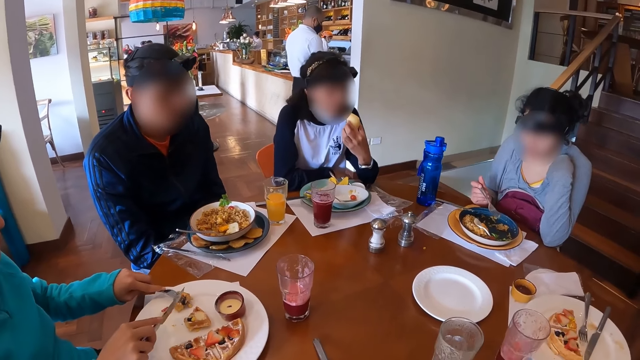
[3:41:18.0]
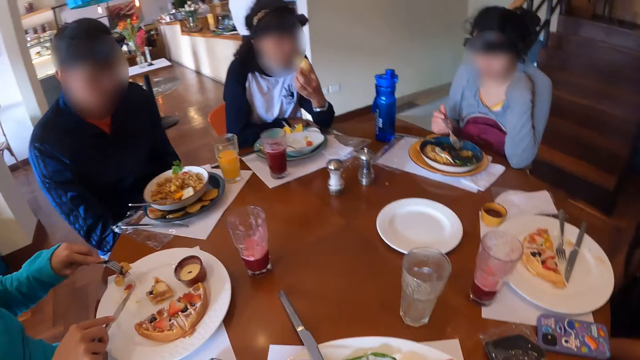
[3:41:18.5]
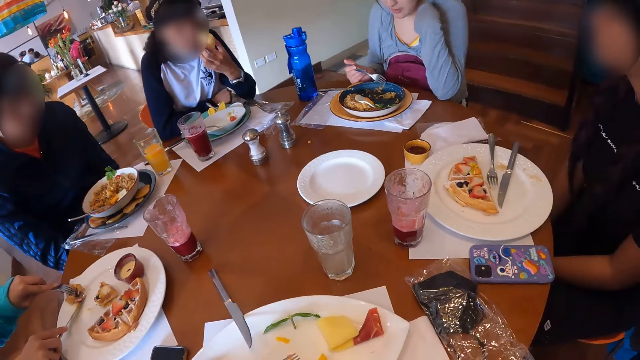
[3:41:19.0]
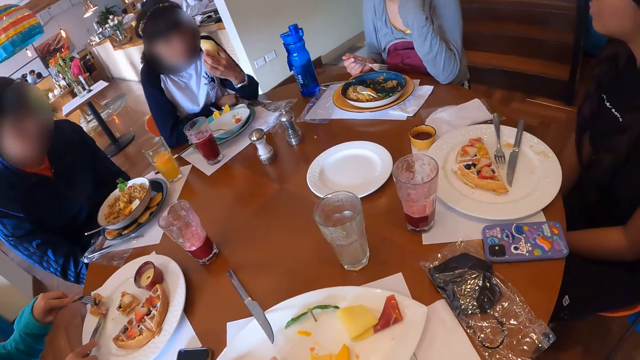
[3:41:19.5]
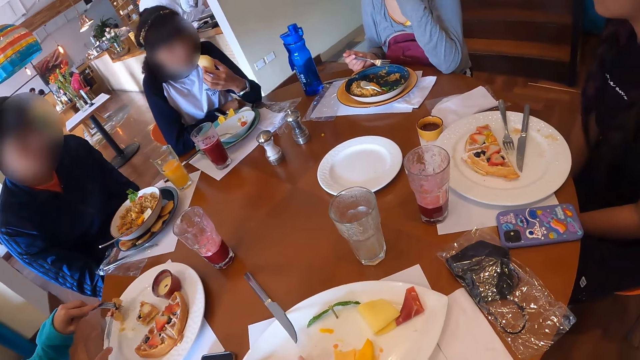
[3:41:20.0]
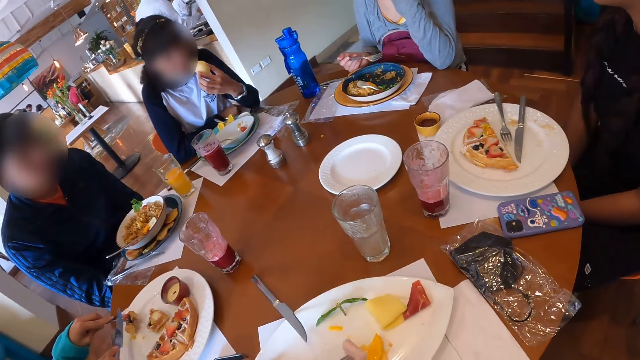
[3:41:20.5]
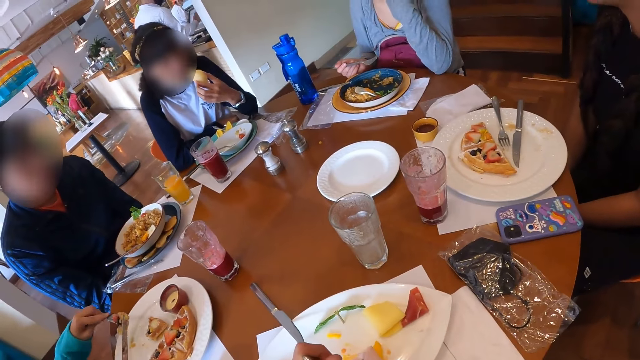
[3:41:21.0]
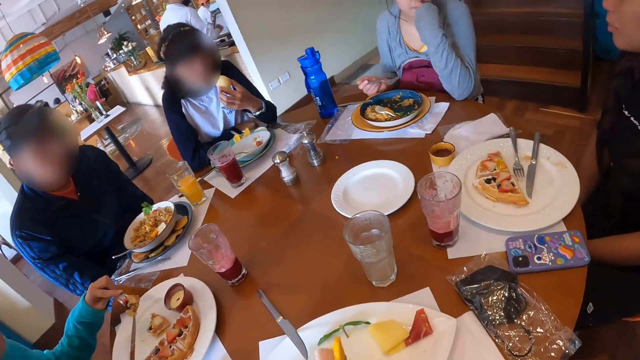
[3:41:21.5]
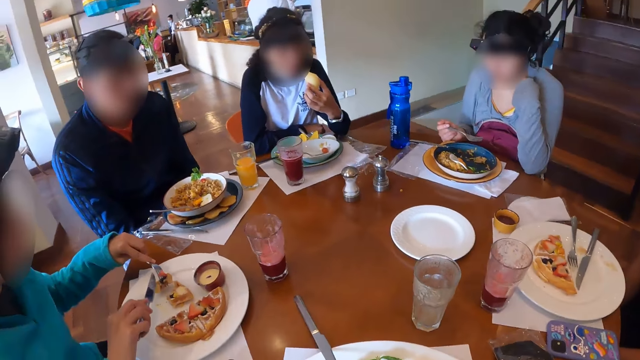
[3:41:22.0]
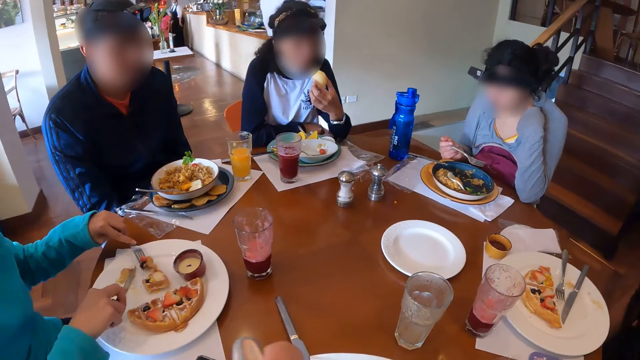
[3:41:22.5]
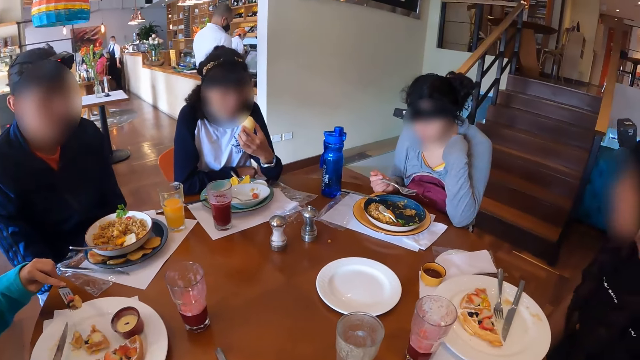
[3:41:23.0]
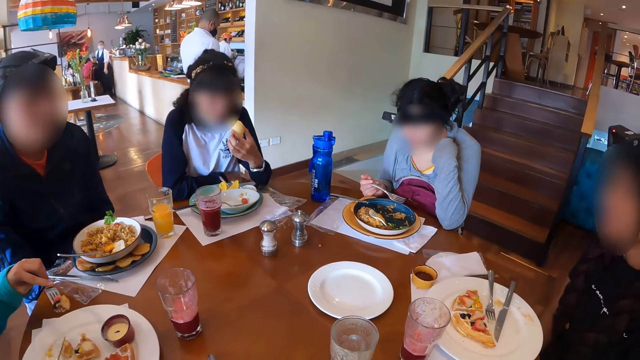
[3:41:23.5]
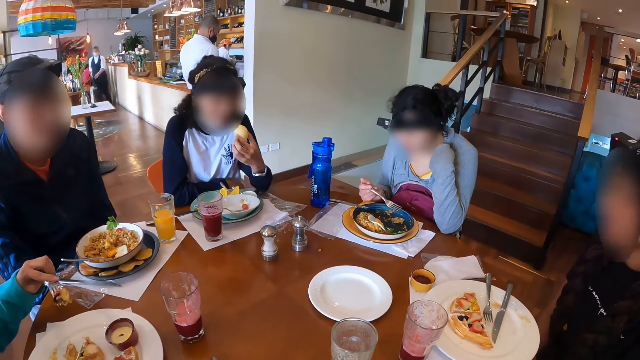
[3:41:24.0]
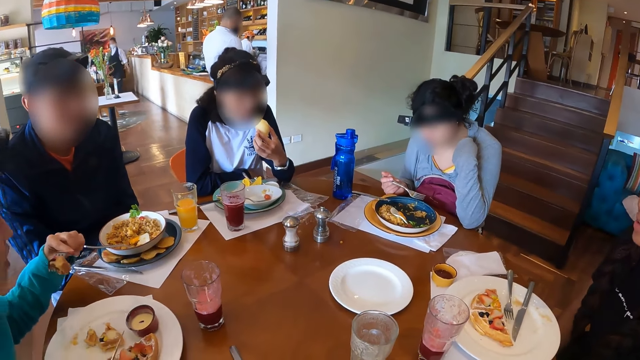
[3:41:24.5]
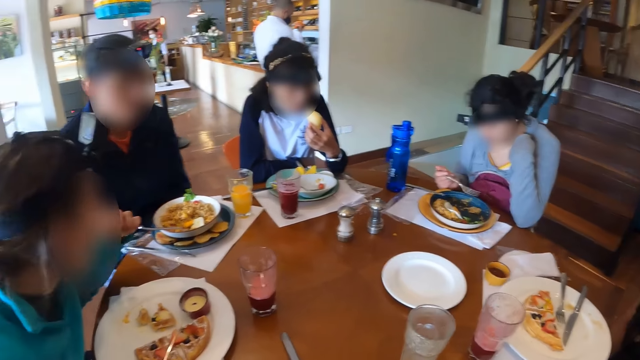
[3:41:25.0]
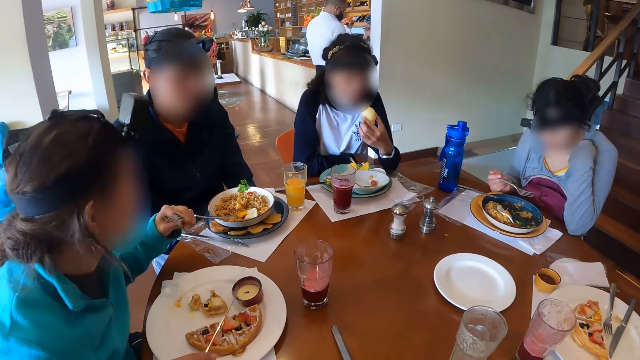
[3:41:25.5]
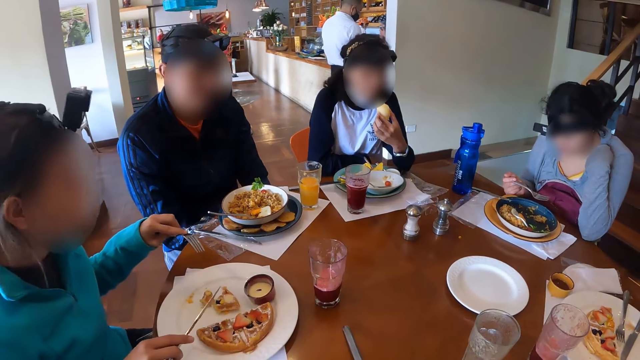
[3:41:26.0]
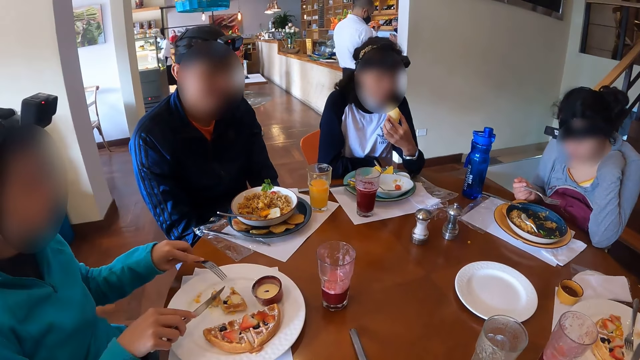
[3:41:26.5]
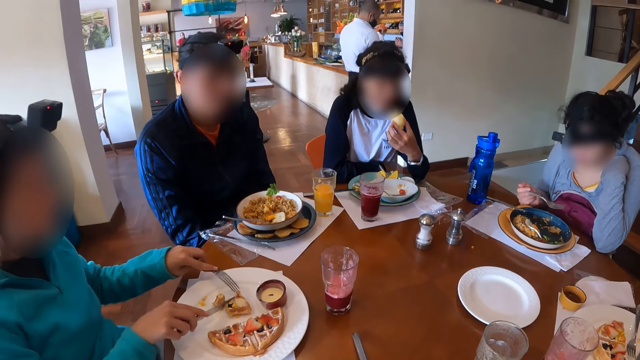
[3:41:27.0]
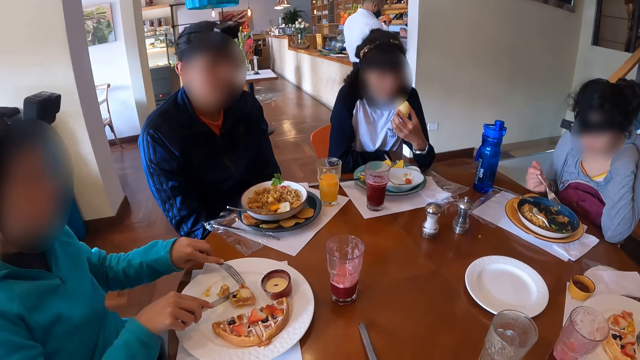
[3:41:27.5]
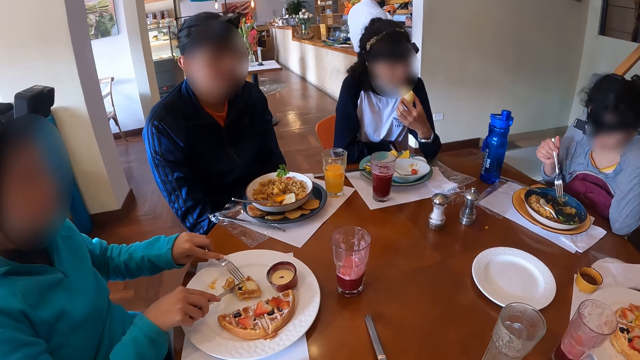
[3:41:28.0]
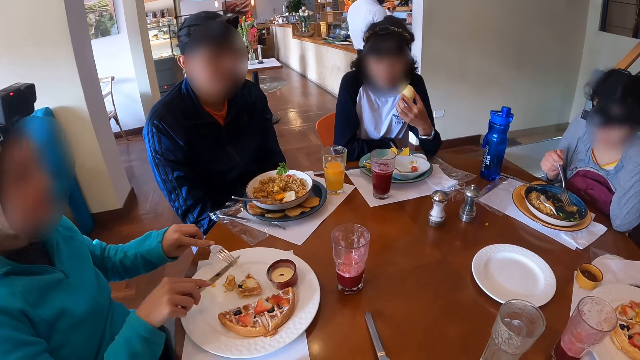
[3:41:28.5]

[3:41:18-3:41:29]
The camera wearer eats. A woman eats the piece of pancake from the plate with the fork in her left hand.

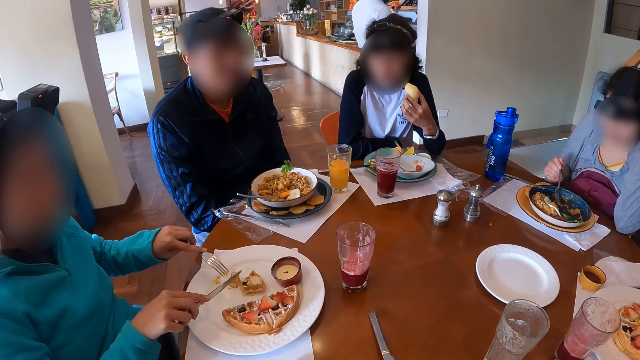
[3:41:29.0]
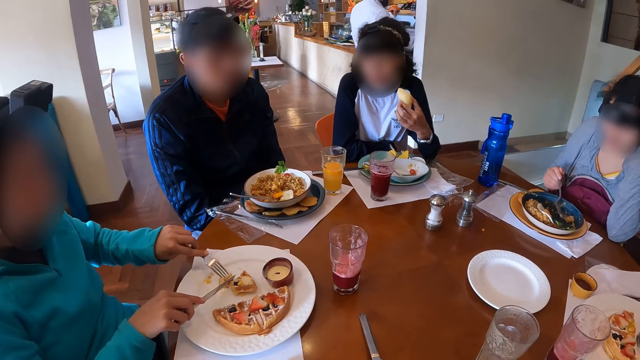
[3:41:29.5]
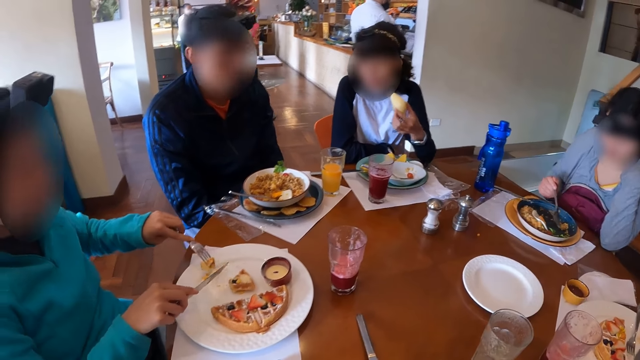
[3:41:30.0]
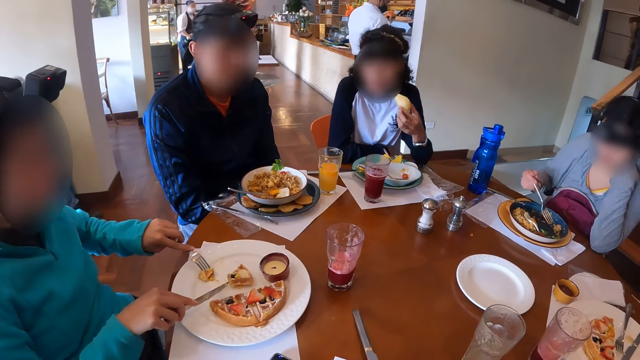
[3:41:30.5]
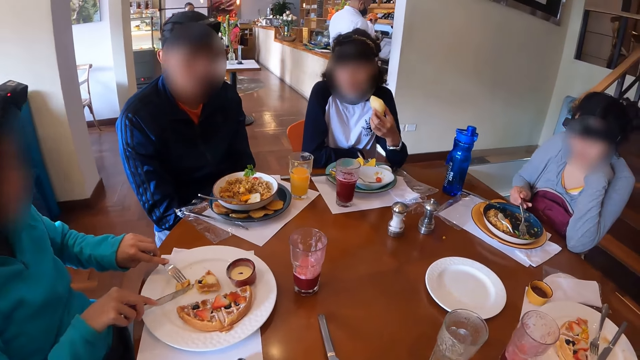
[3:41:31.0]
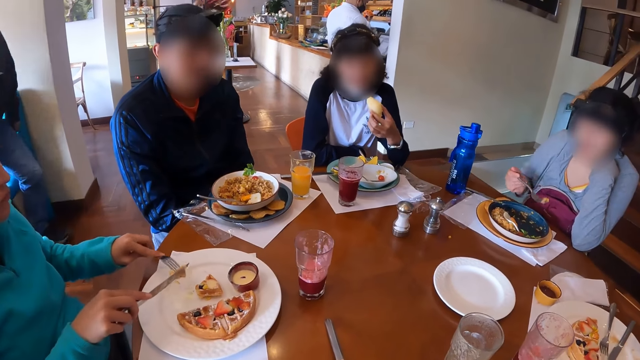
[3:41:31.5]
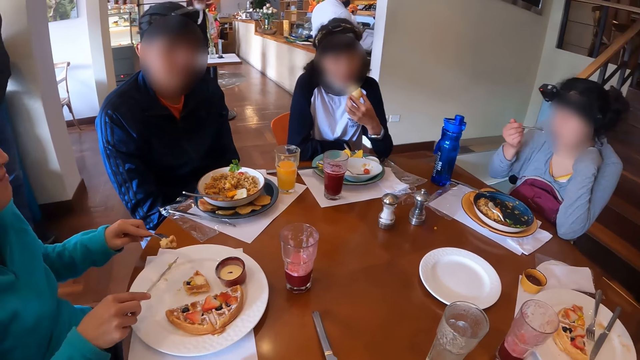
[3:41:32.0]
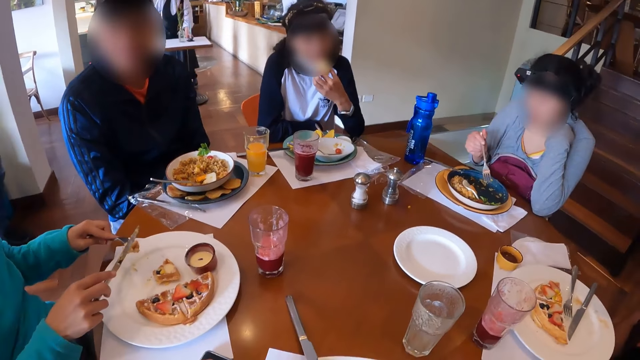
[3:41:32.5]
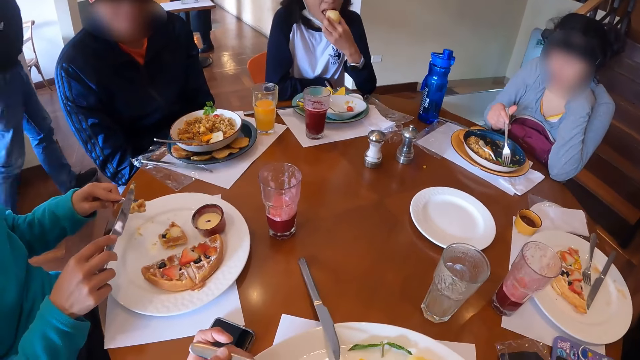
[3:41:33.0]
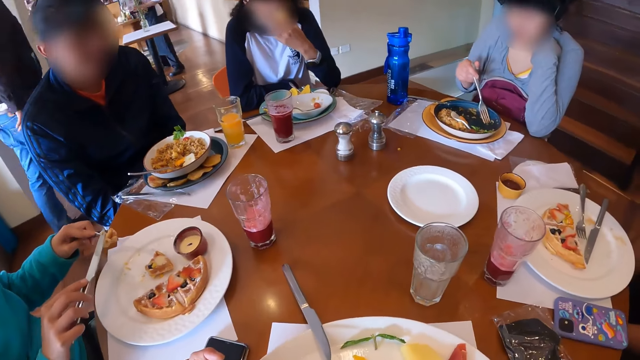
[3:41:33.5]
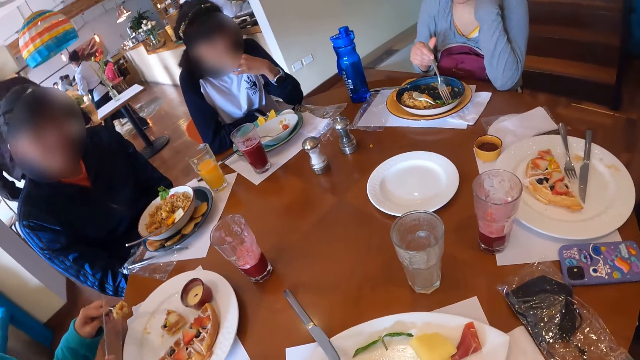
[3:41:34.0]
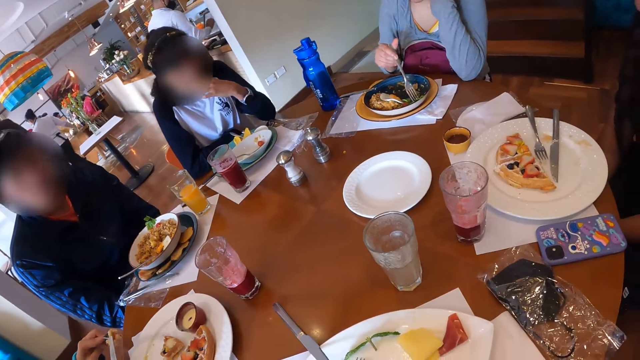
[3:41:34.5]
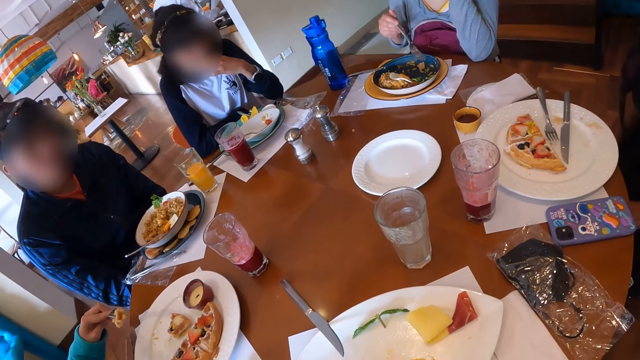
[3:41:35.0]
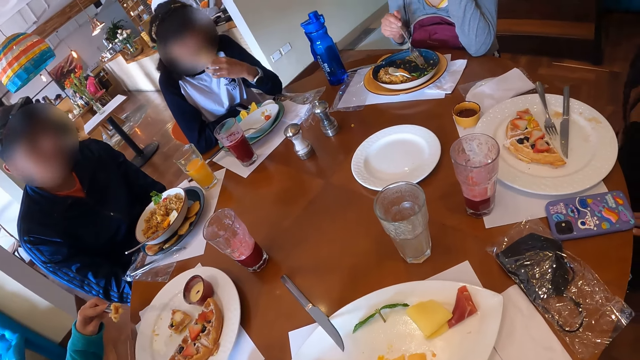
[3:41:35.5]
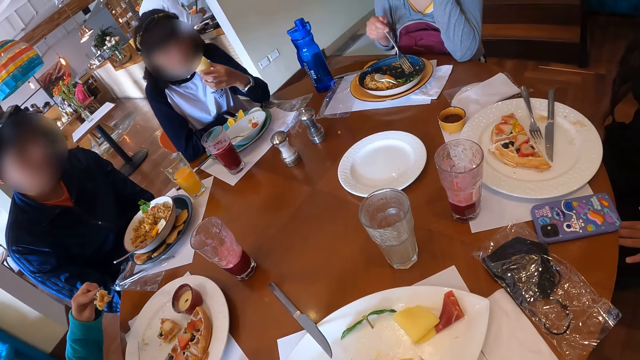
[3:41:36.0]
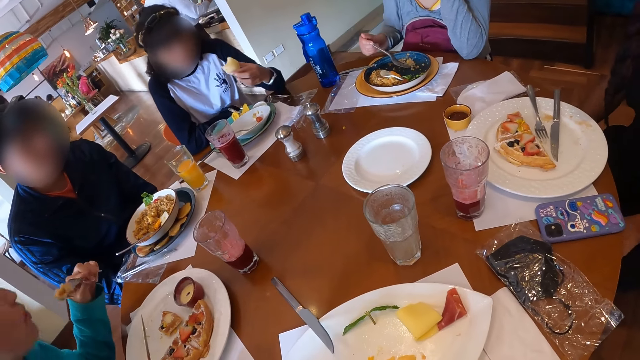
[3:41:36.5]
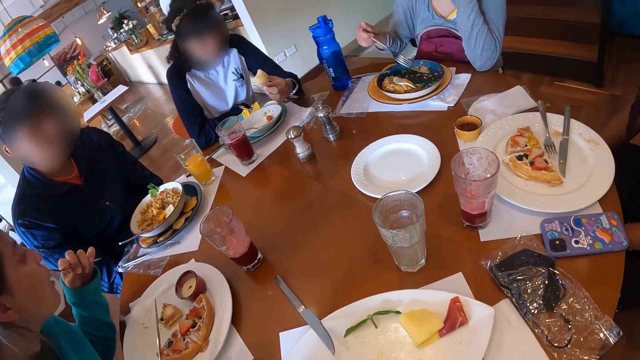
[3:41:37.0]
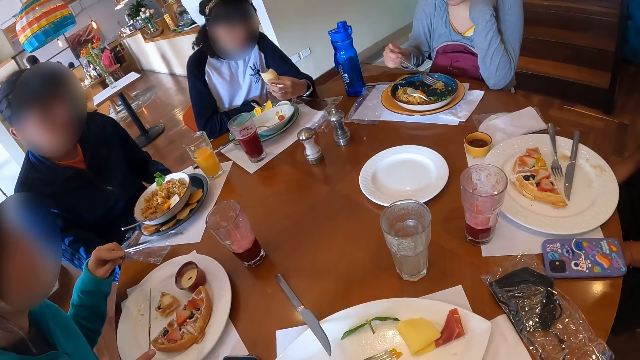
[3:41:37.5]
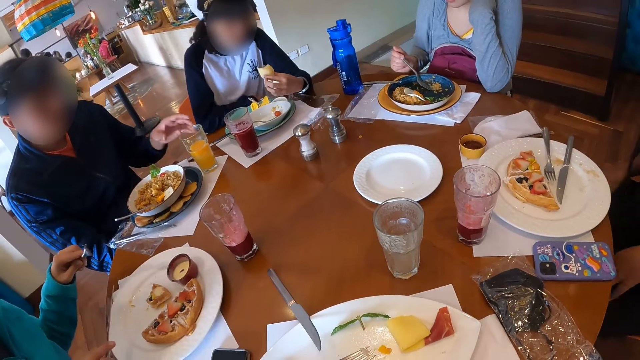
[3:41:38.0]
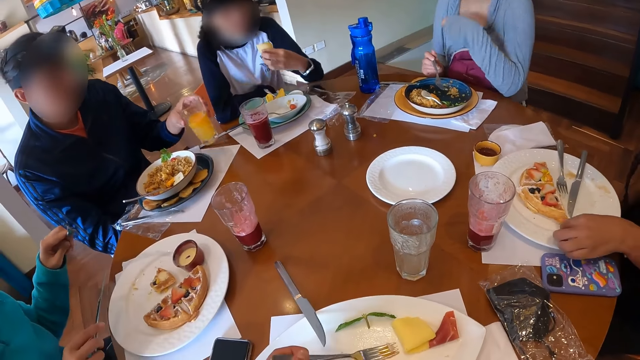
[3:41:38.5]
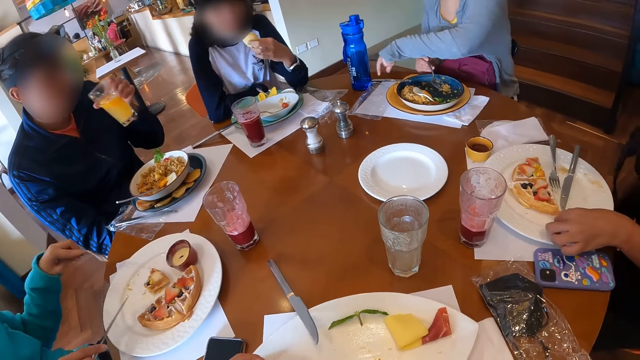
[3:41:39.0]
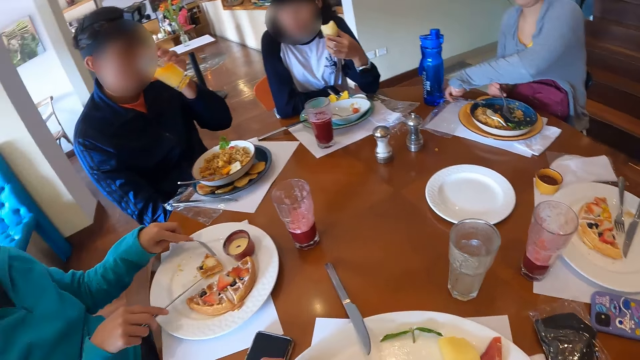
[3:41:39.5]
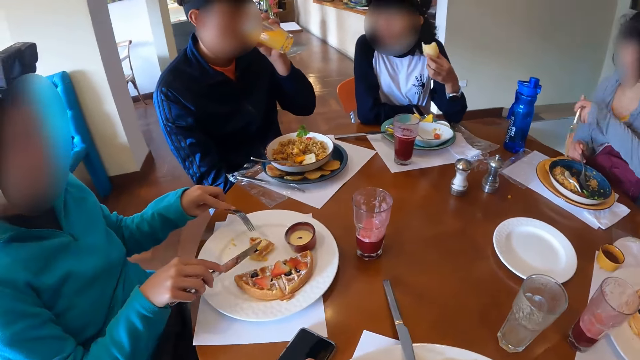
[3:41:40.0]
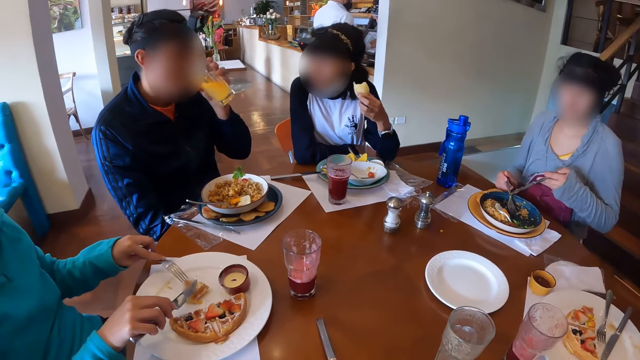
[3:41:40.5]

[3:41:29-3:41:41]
A woman picks up the piece of pancake from the plate on the table with the fork in her left hand. Another woman takes rice from the plate on the table with the fork in her right hand. She eats rice from the plate on the table with the fork in her right hand. A third woman eats the bread from the plate on the table with her left hand. The first woman places the knife in her right hand on the fork in her left hand. She eats the piece of pancake from the plate with the fork in her left hand. The man picks up a cup of juice from the table with his left hand. The second woman picks up a knife on the table with her left hand. The man drinks from the cup of juice in his left hand.
